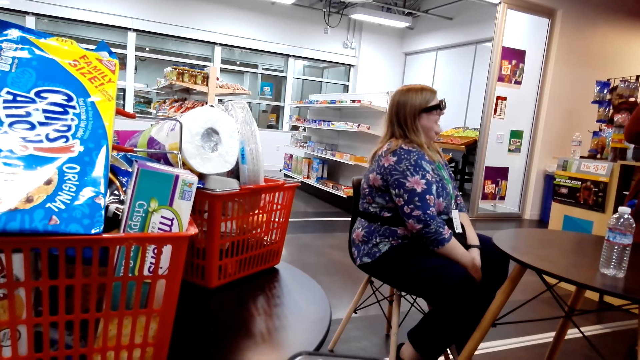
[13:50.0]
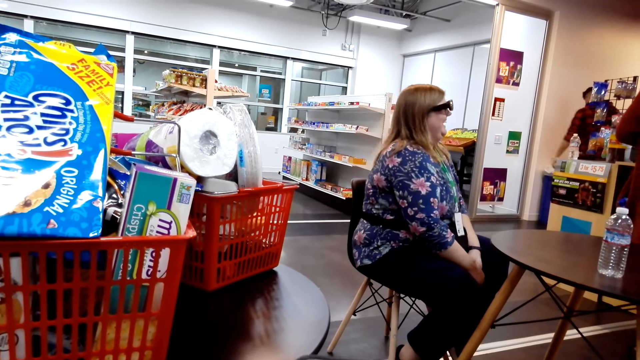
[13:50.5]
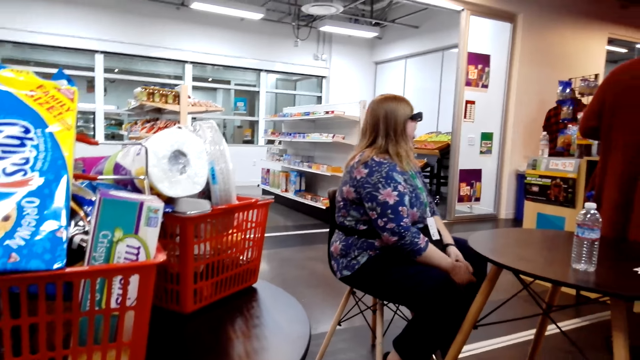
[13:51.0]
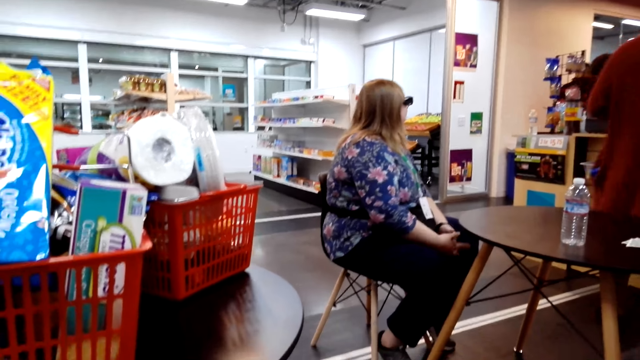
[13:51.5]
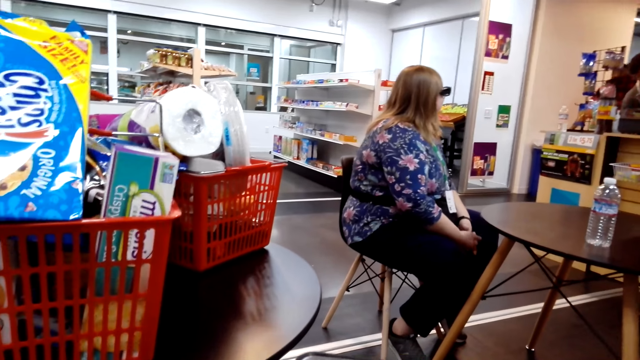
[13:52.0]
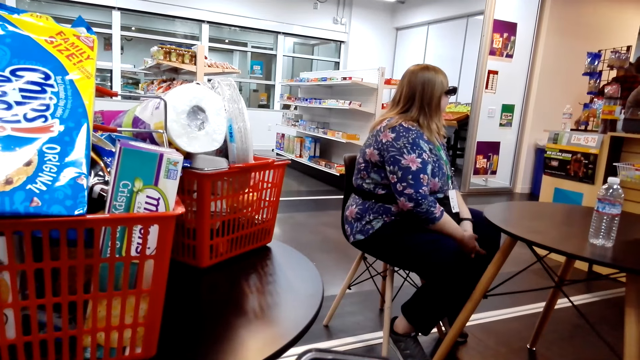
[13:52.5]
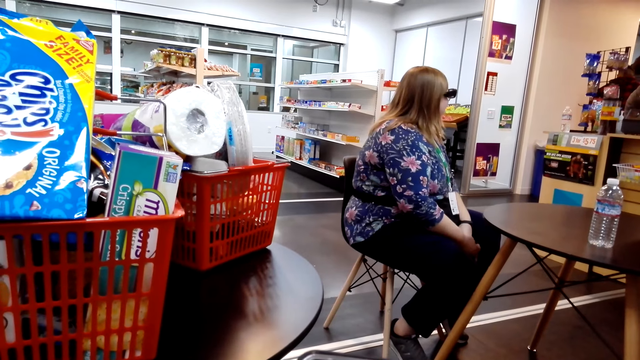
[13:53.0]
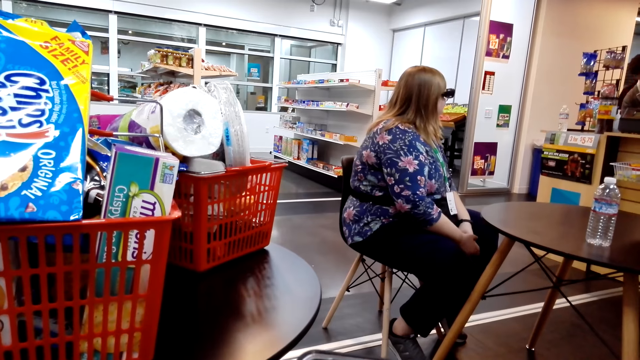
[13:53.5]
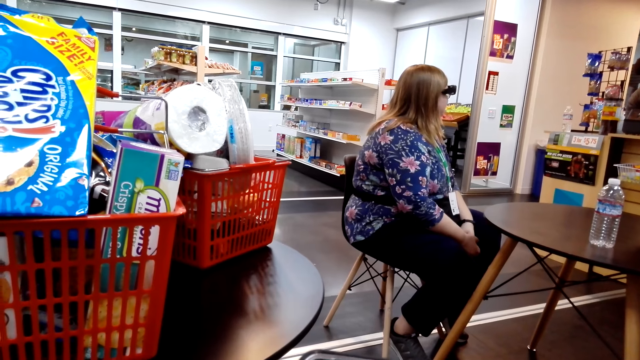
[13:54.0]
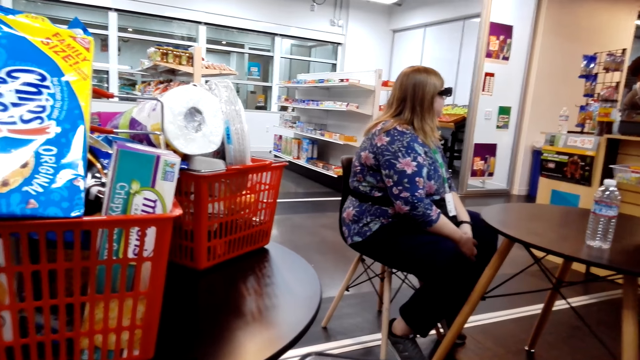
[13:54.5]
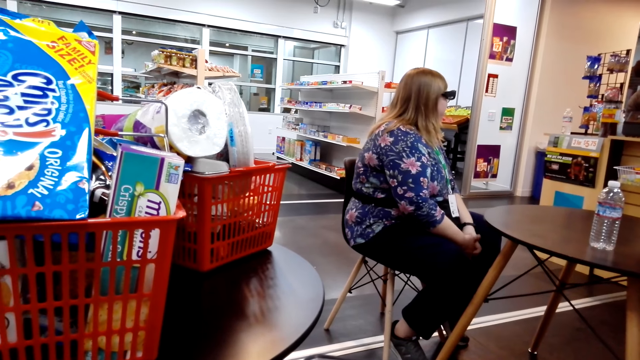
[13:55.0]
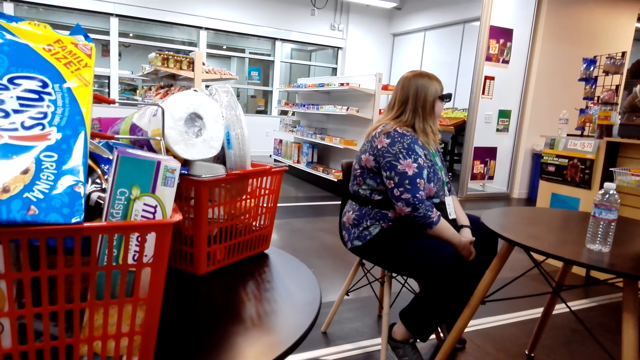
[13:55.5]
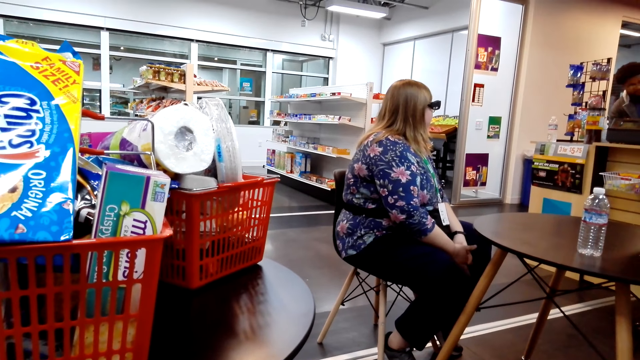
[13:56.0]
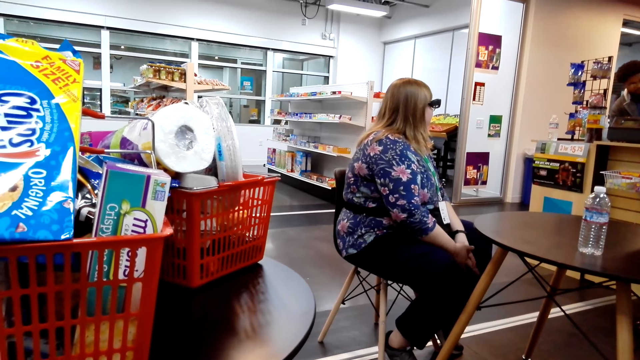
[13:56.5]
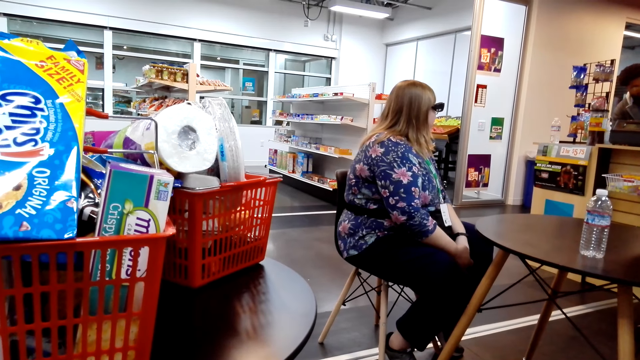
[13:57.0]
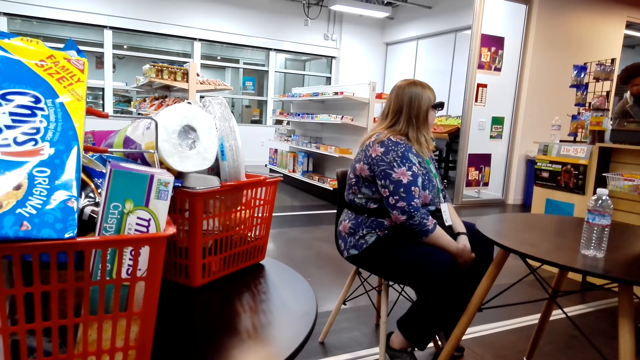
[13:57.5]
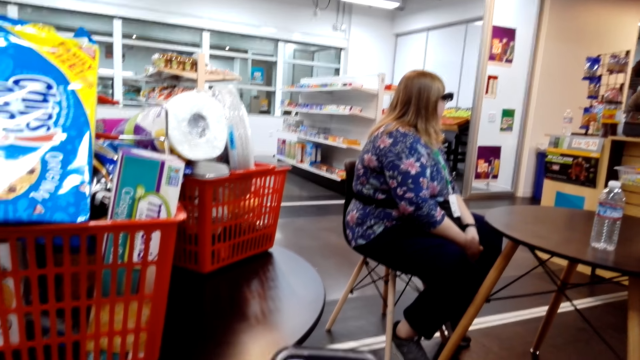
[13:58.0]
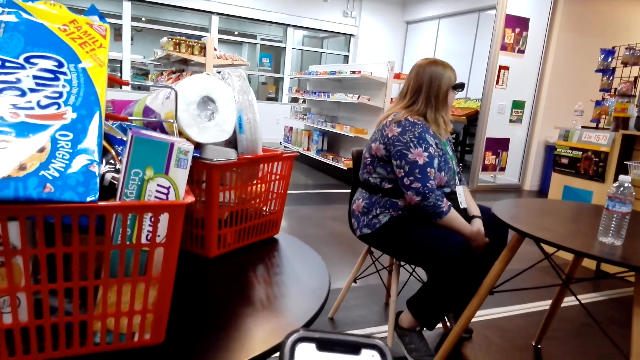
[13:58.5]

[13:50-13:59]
The camera wearer looks around.

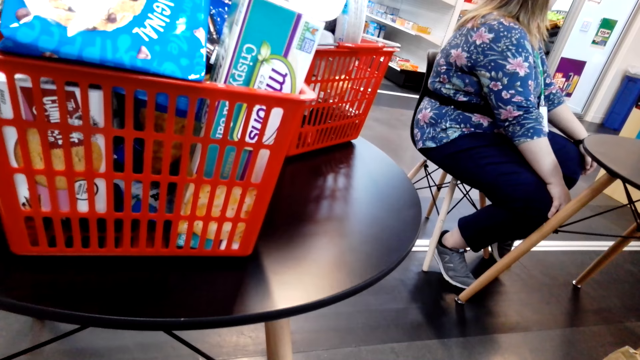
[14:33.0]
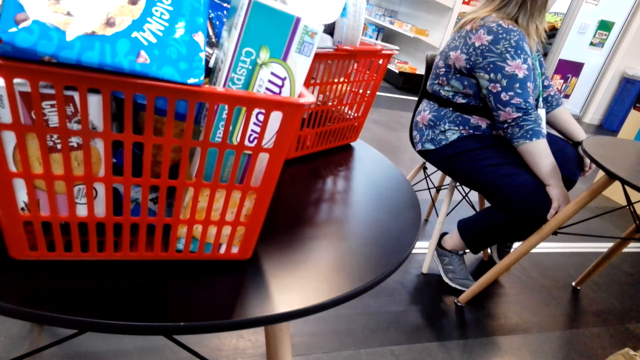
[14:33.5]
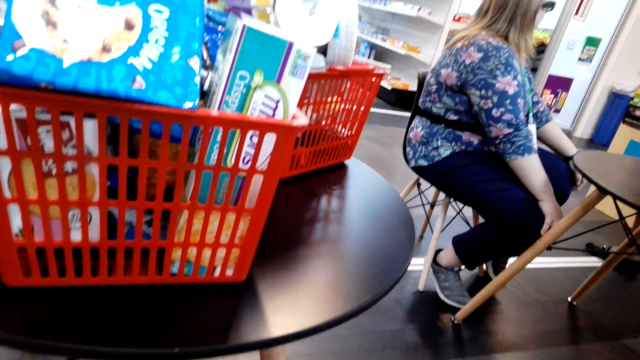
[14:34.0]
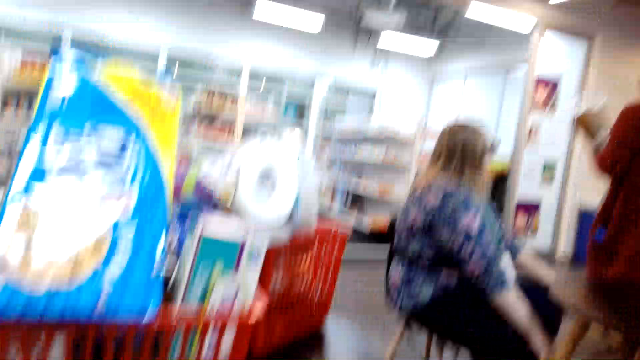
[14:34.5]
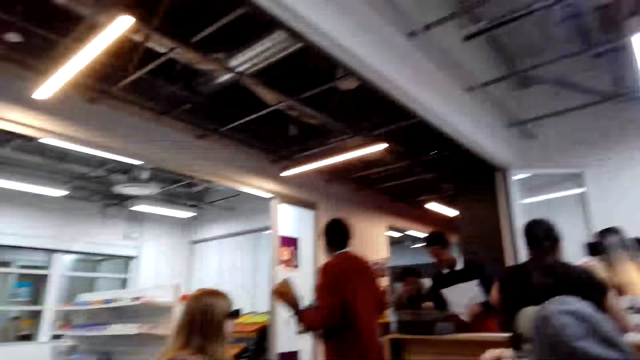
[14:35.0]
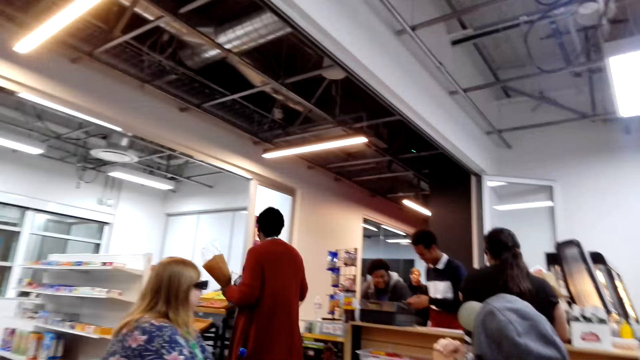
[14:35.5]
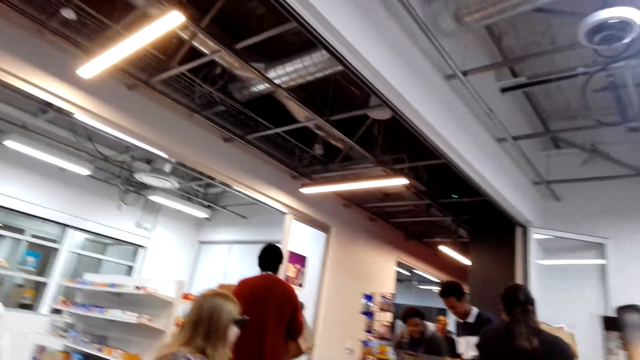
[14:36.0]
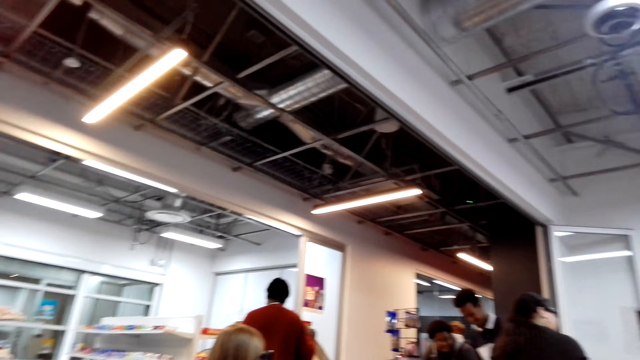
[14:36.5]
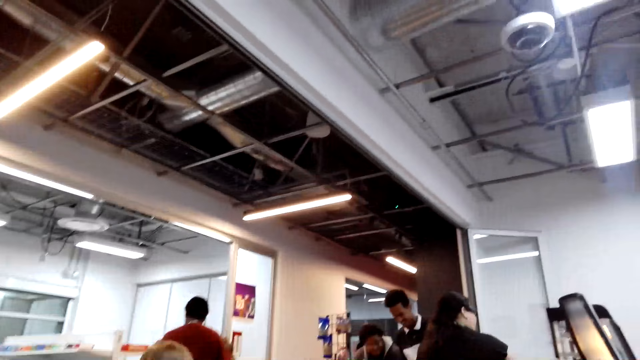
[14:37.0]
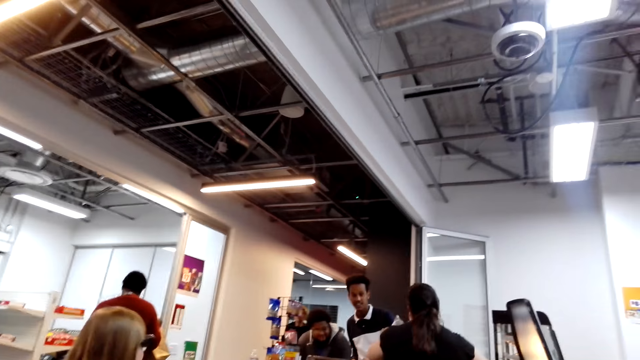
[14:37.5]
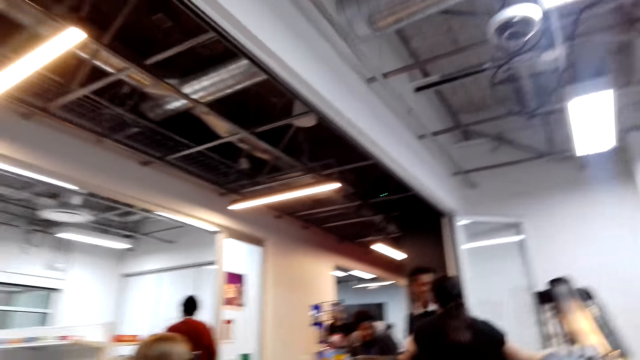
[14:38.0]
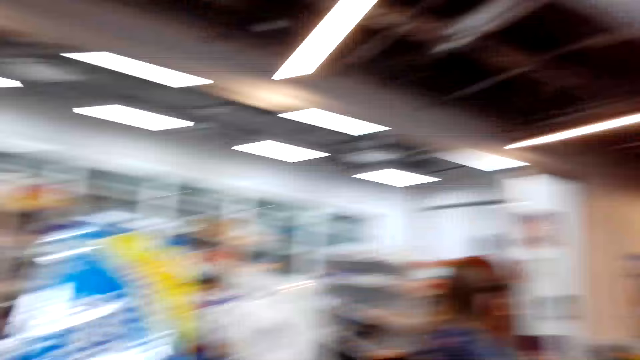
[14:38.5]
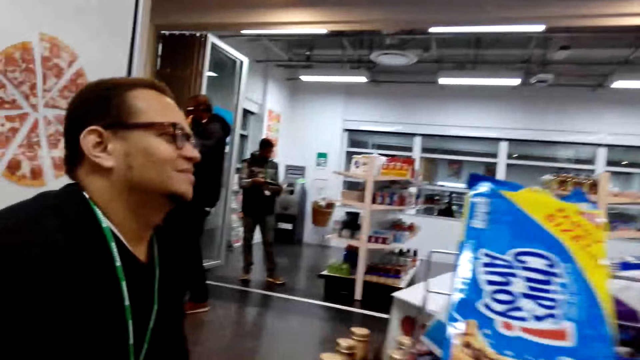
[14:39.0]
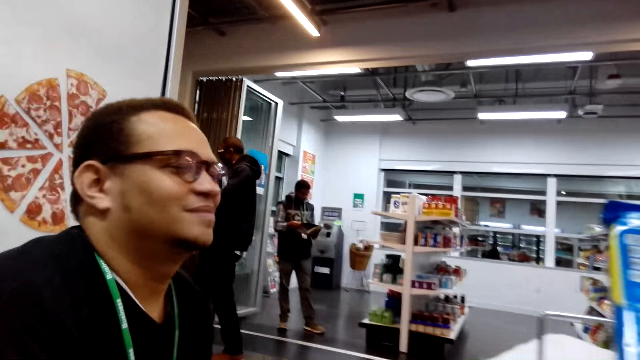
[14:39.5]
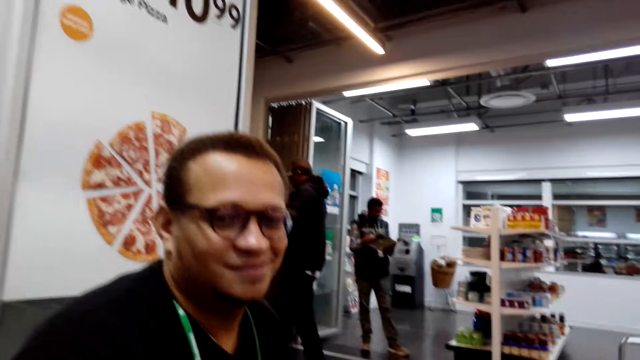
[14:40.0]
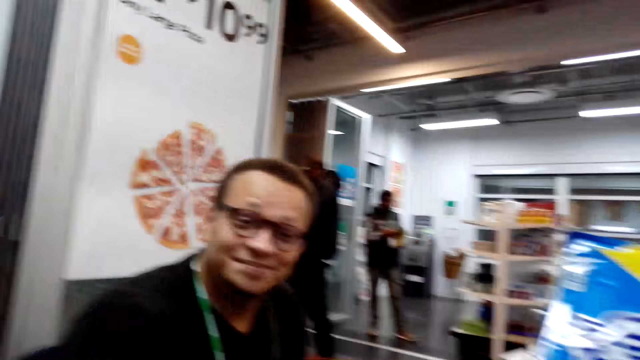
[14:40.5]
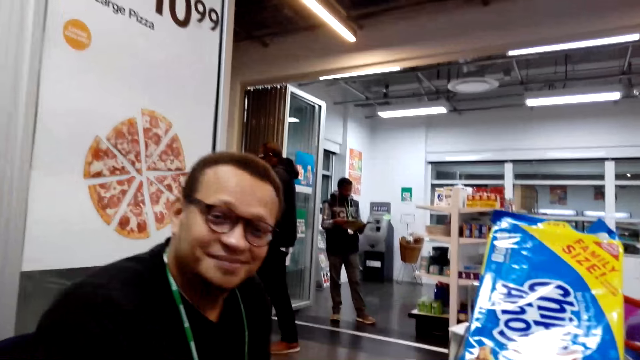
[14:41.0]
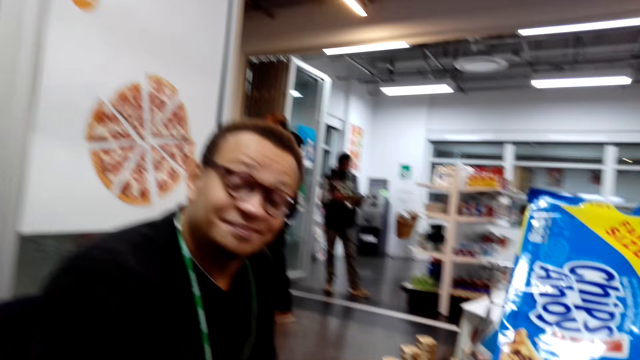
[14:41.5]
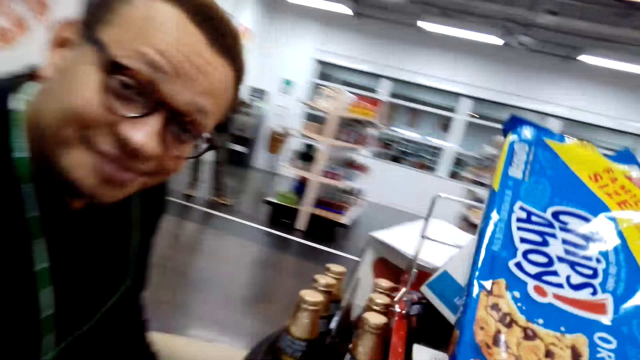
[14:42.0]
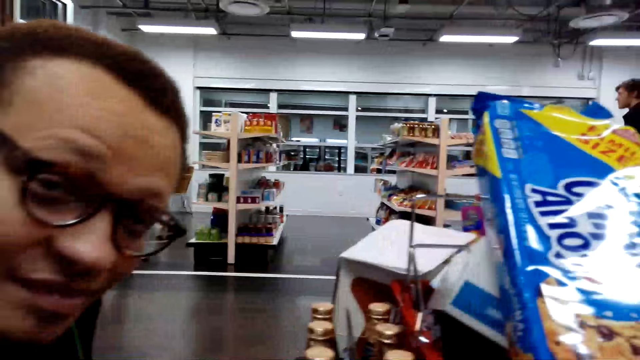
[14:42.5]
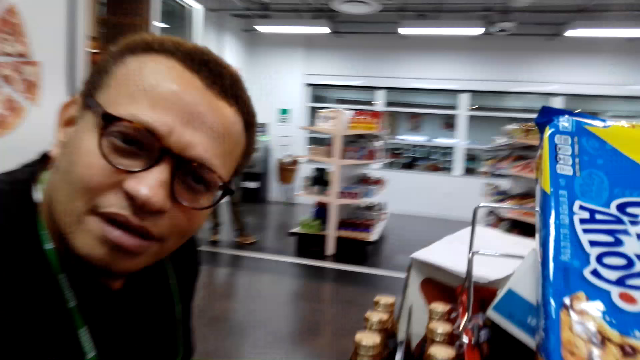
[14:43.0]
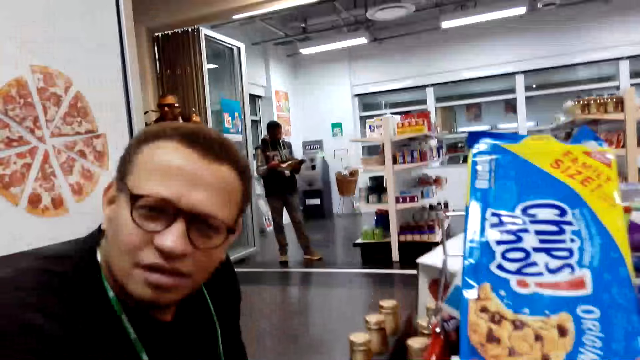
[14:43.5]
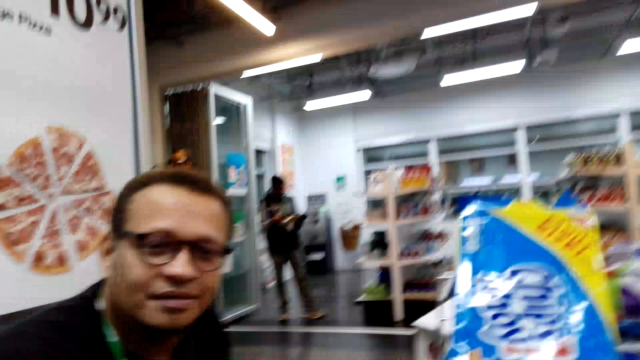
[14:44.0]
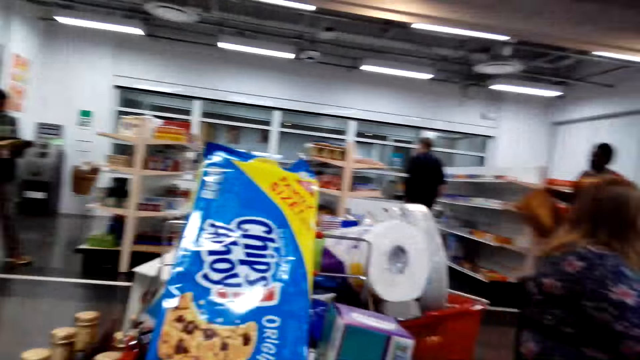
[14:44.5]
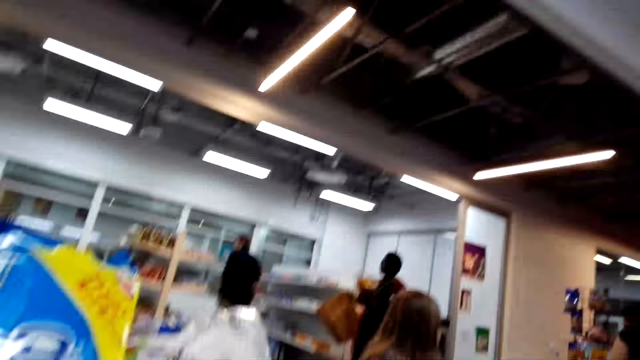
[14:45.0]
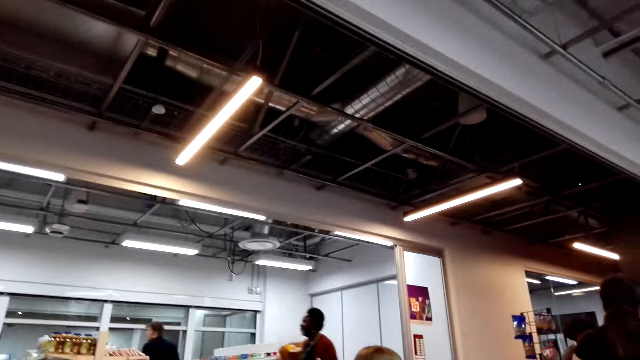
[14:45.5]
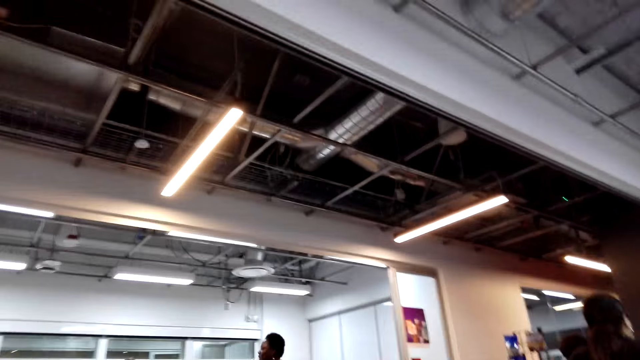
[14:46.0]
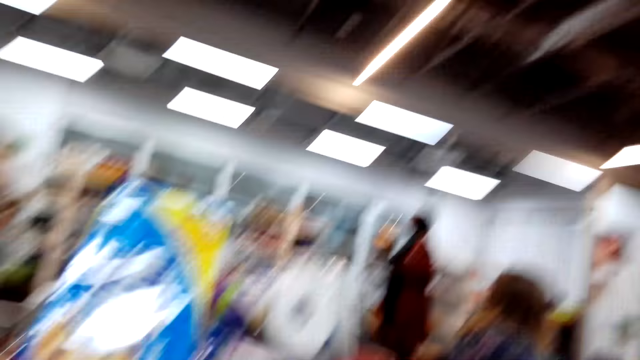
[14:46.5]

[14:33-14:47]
The camera wearer looks around the shop. A man looks around the shop. The camera wearer converses with the man. The man speaks to the camera wearer. The camera wearer speaks. They look around the shop.
